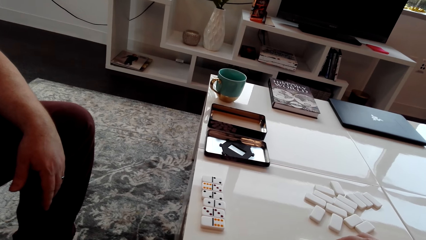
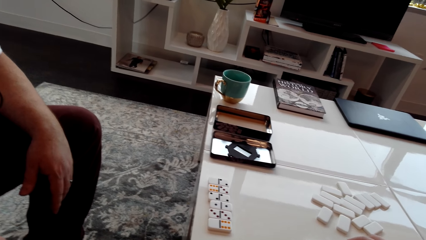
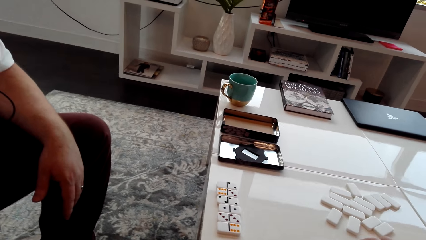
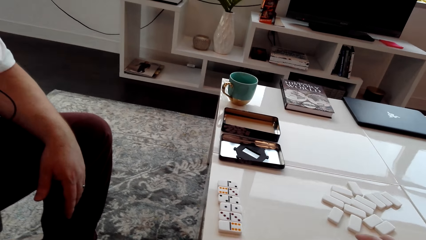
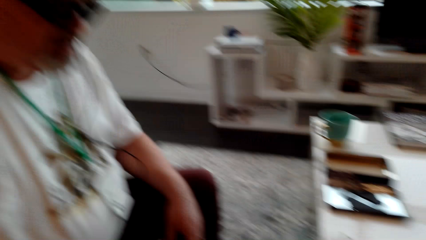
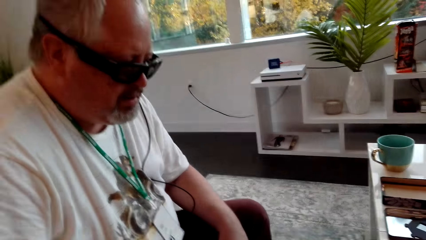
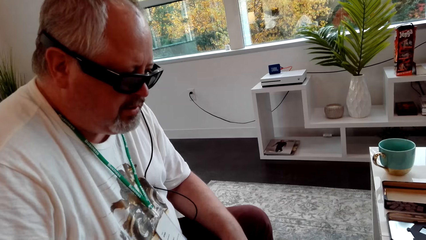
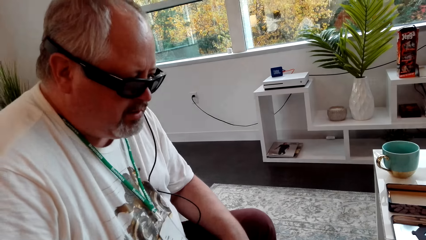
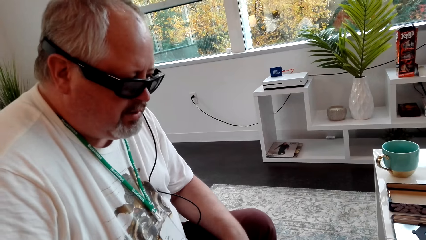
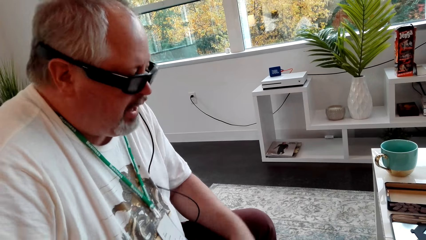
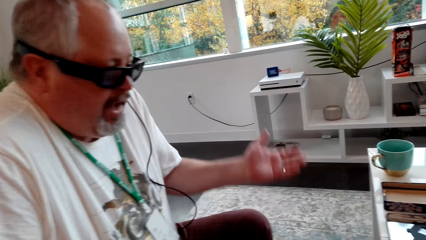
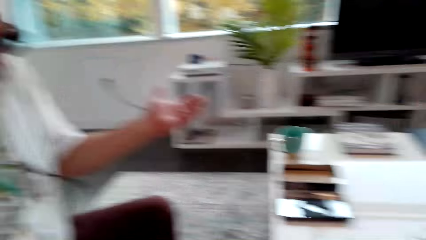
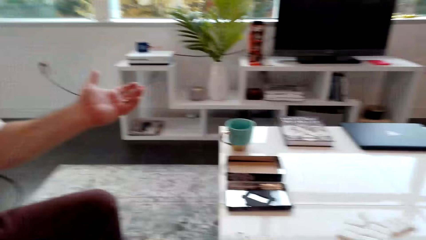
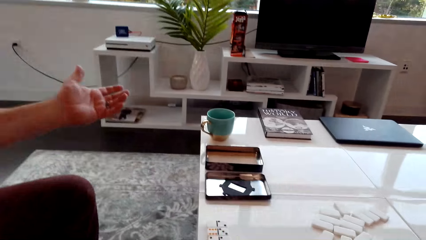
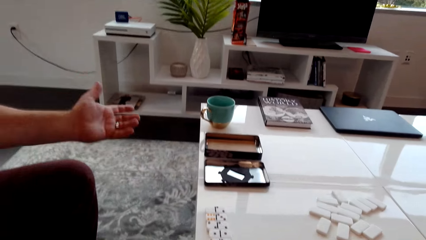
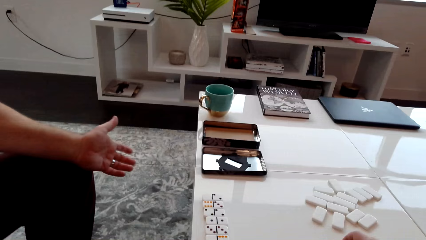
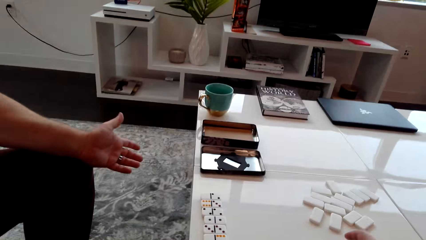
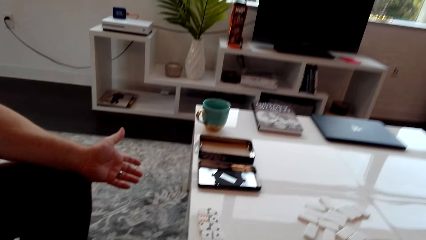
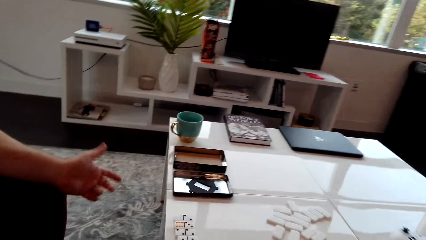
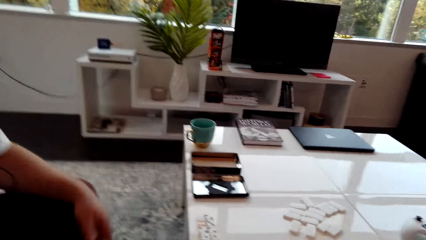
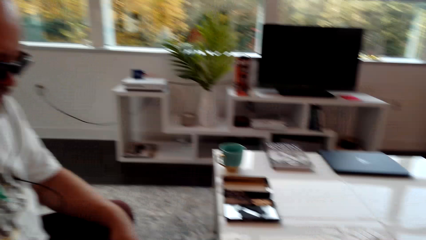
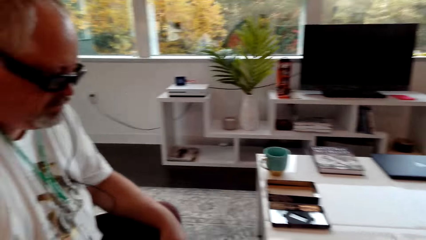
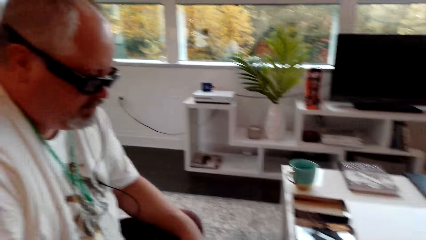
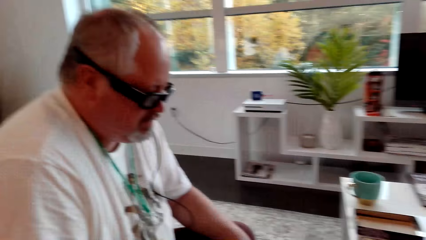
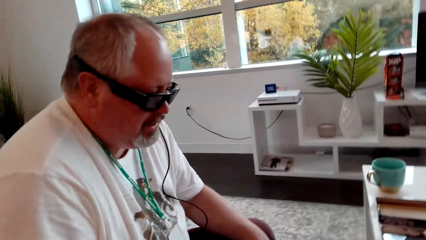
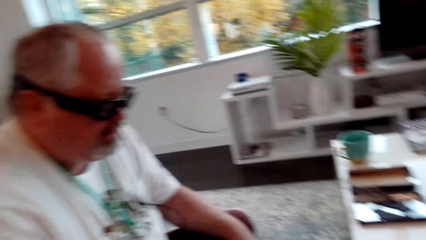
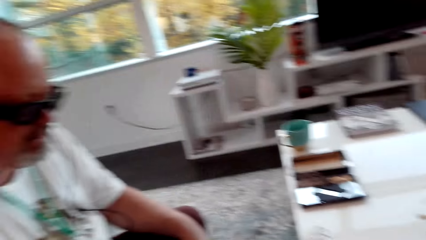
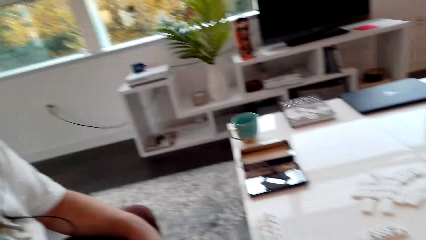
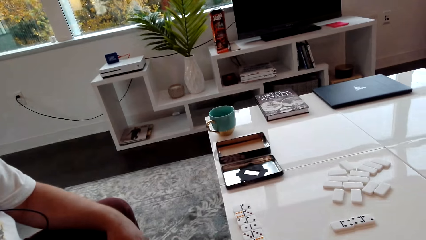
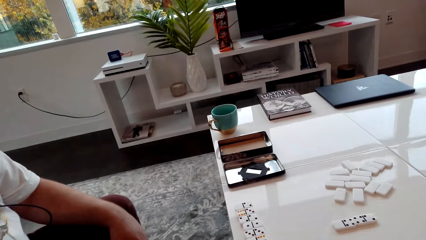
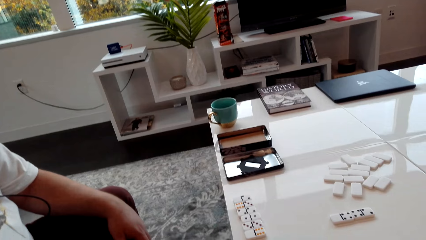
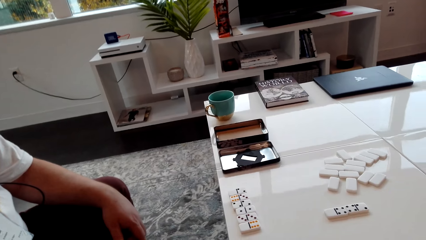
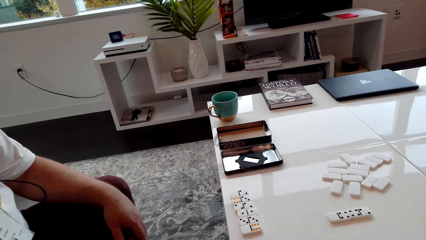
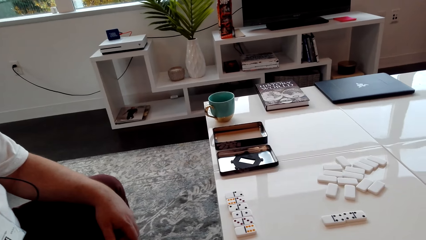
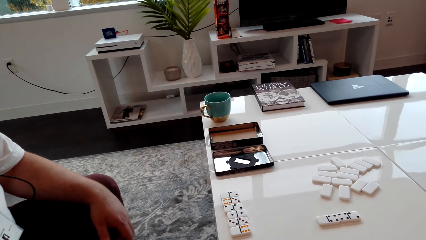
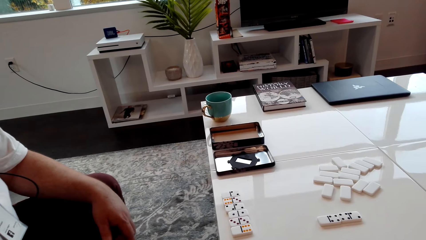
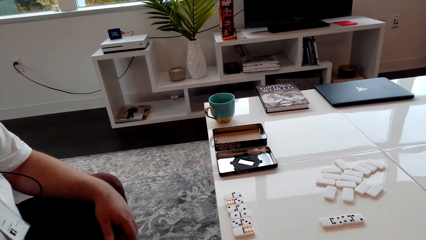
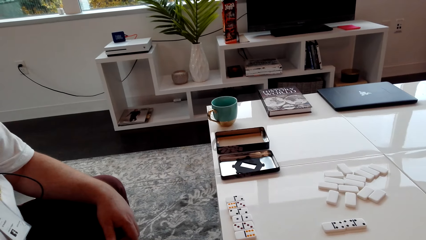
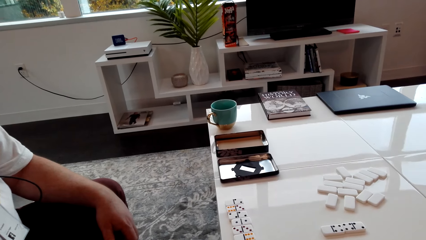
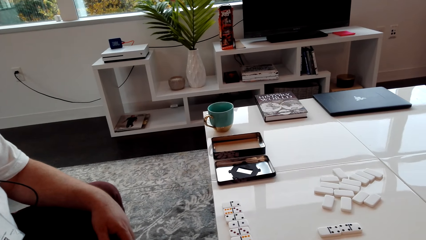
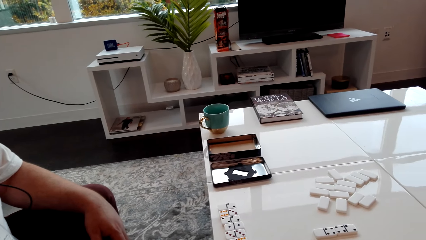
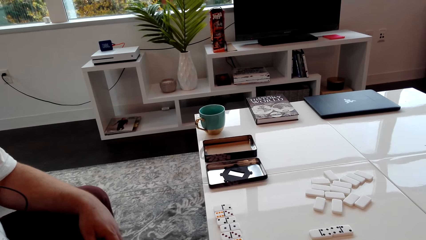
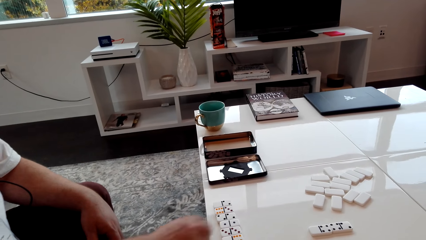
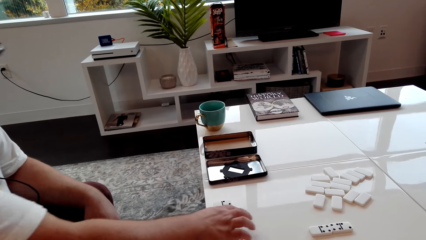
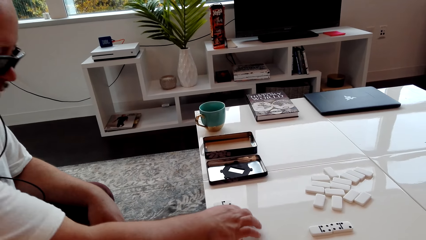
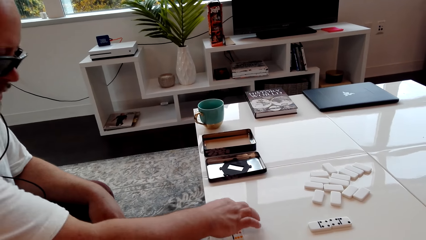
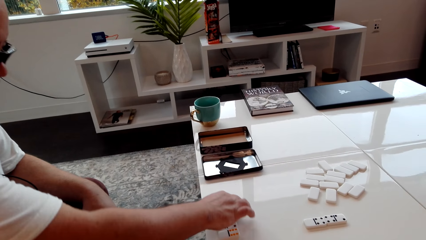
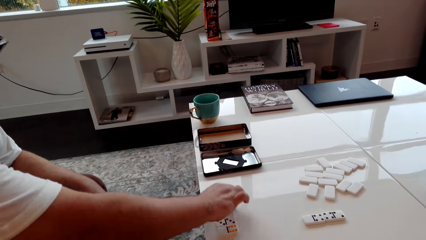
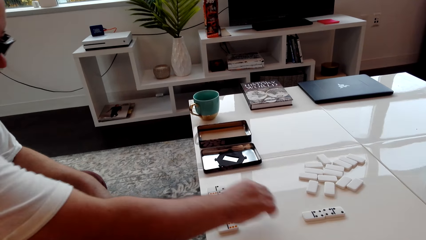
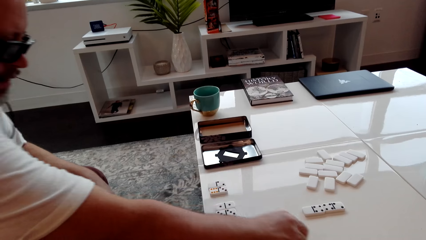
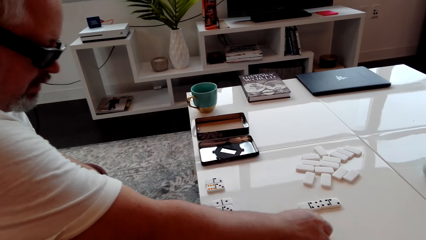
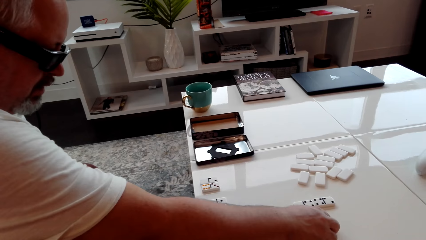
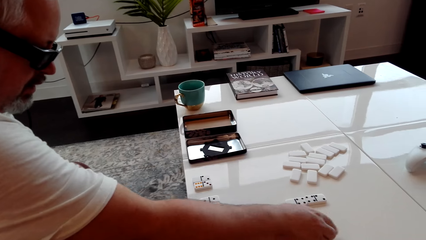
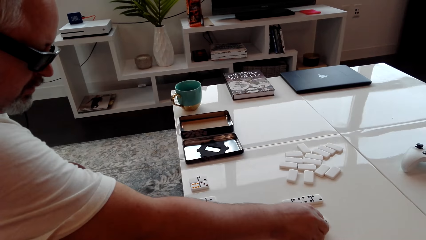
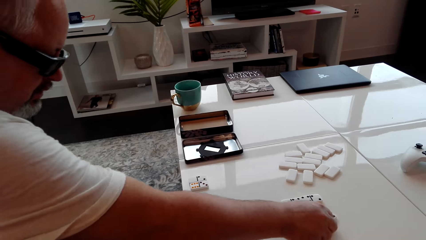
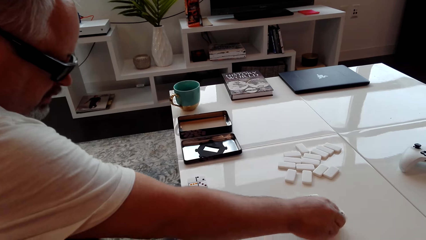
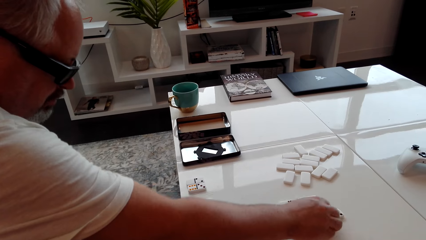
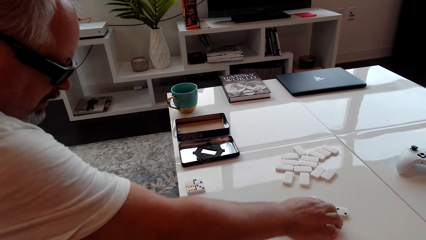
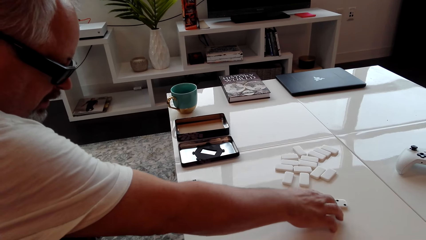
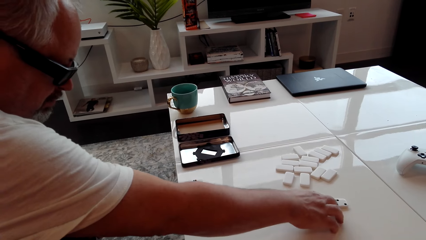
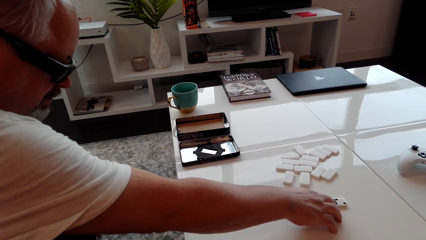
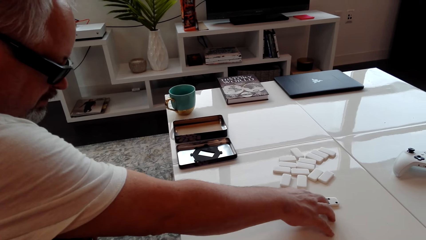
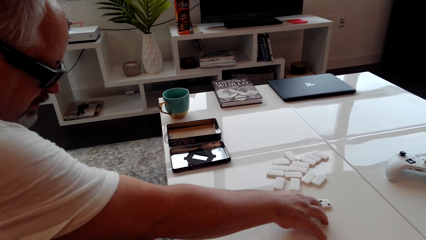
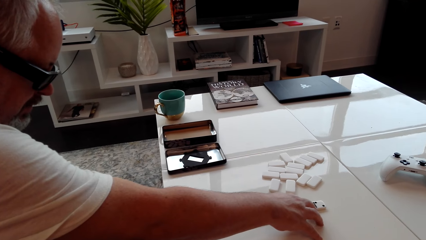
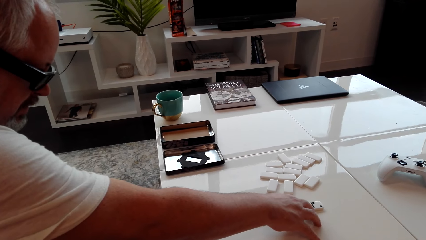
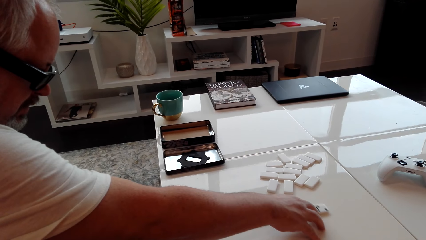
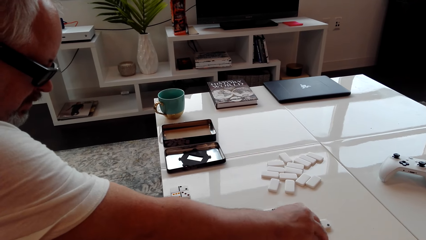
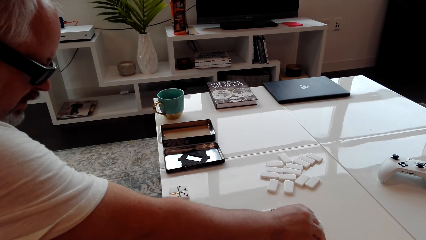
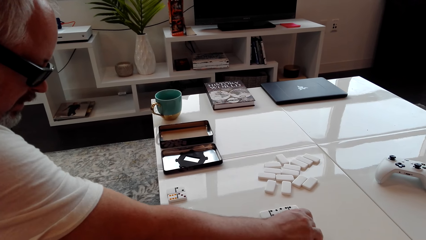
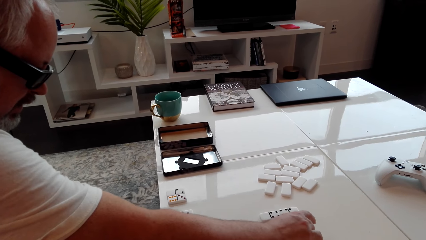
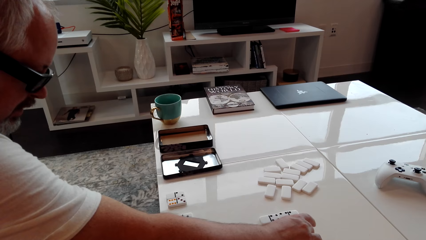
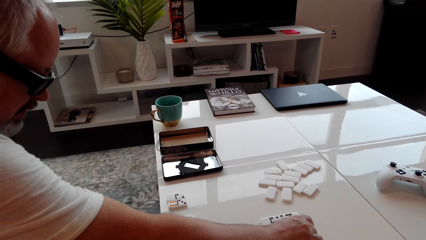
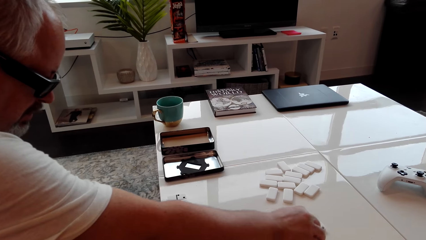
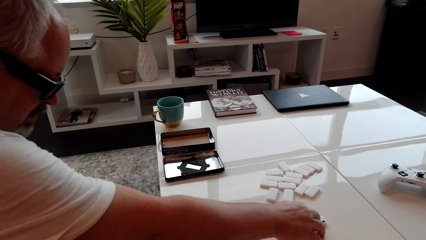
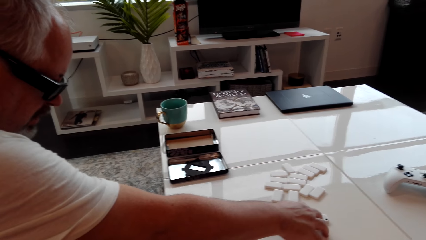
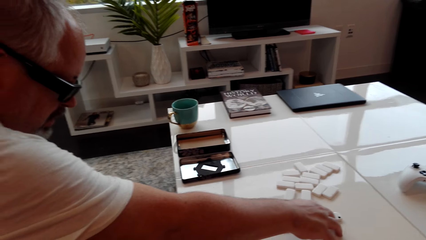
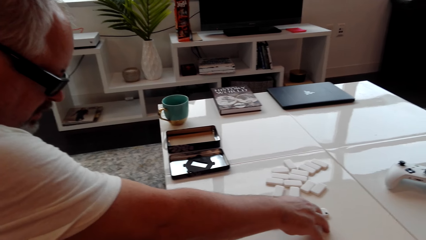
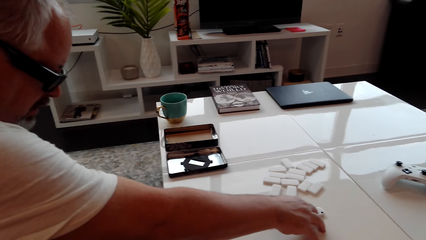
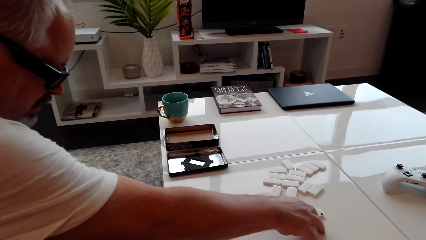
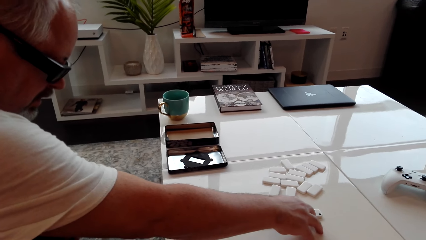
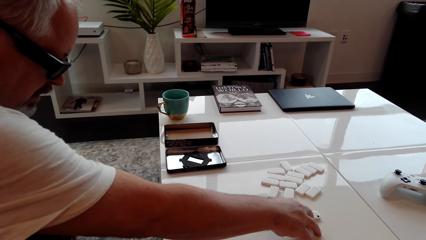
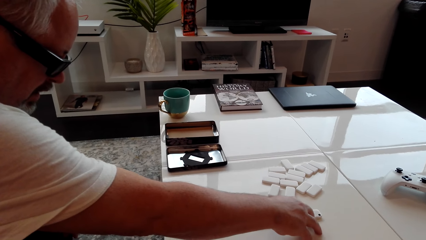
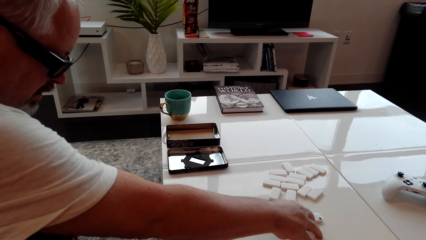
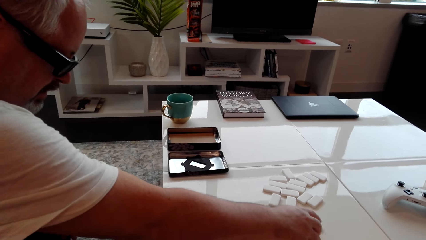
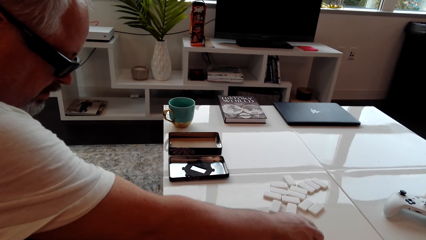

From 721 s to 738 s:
A man moves his hands. The camera wearer converses with the man. The man picks up the dominoes dice, touches the dominoes and moves the dominoes dice.
